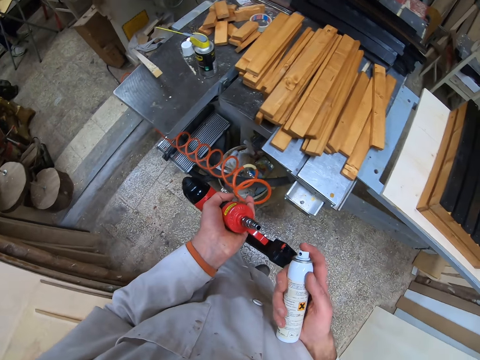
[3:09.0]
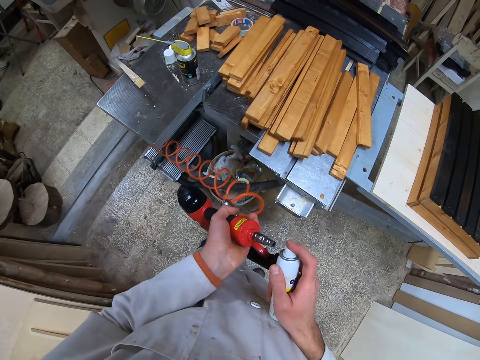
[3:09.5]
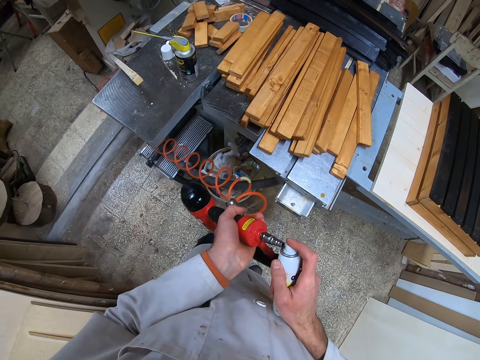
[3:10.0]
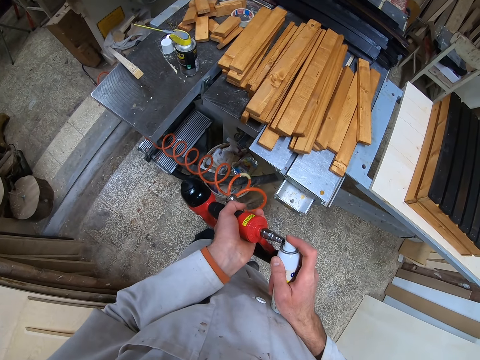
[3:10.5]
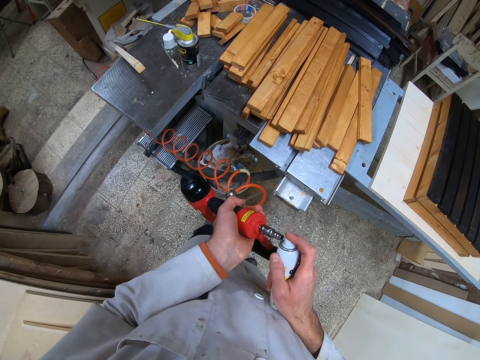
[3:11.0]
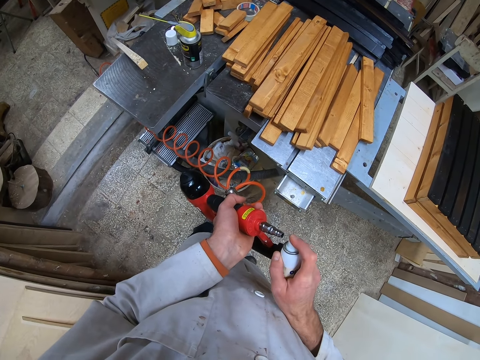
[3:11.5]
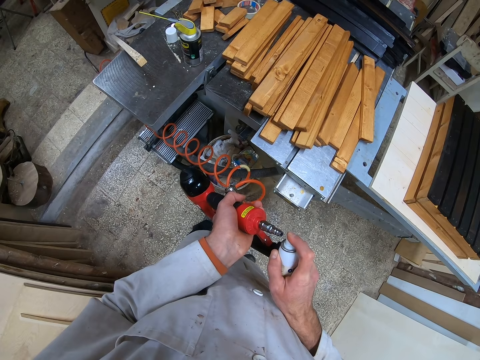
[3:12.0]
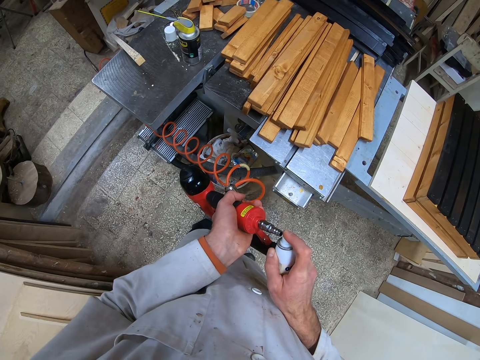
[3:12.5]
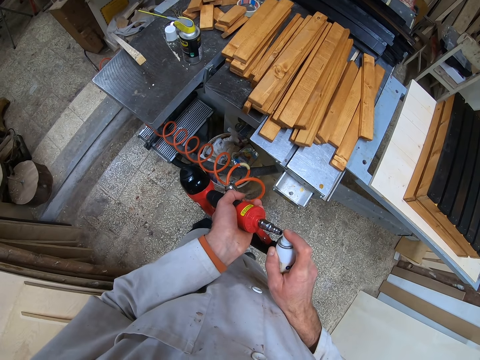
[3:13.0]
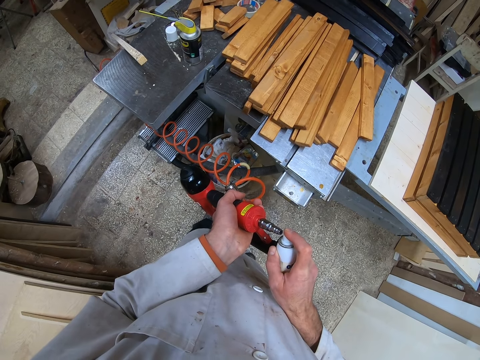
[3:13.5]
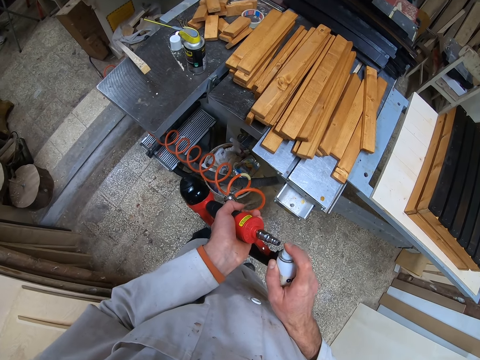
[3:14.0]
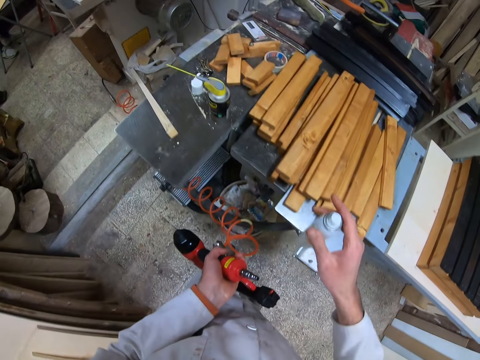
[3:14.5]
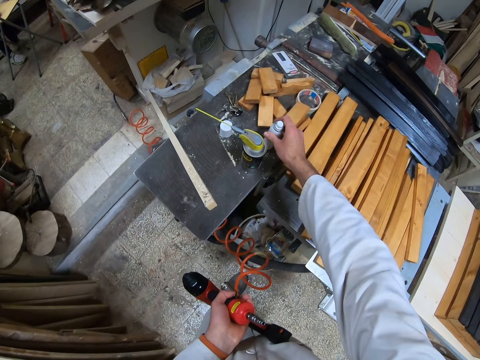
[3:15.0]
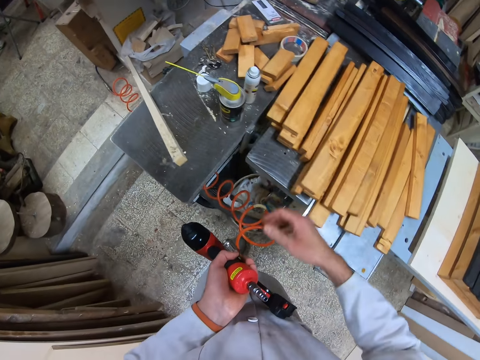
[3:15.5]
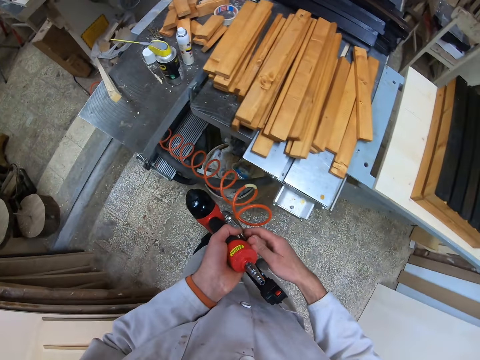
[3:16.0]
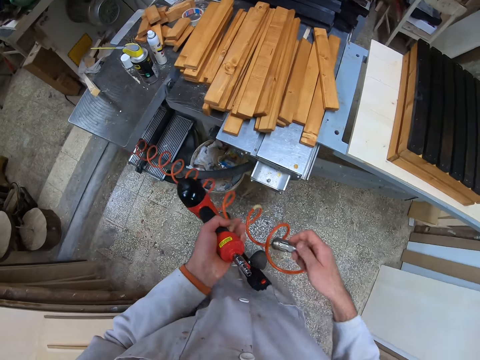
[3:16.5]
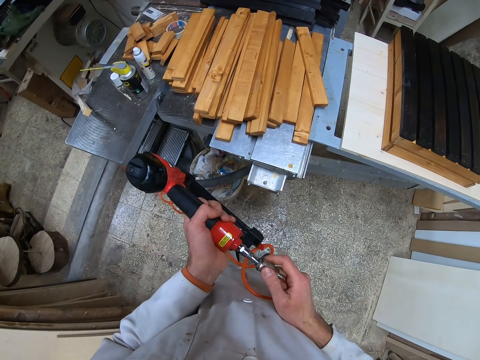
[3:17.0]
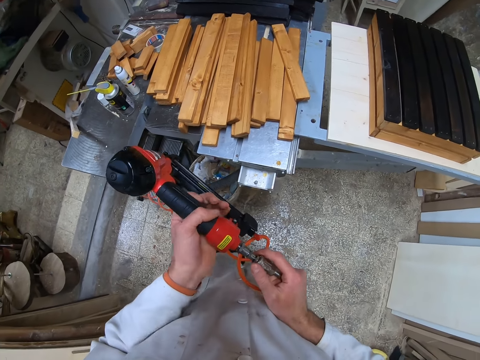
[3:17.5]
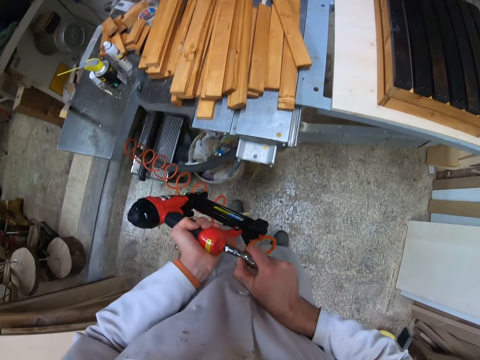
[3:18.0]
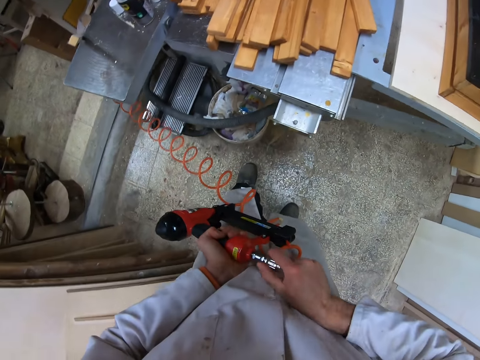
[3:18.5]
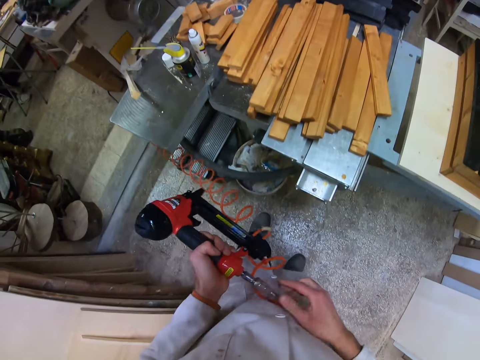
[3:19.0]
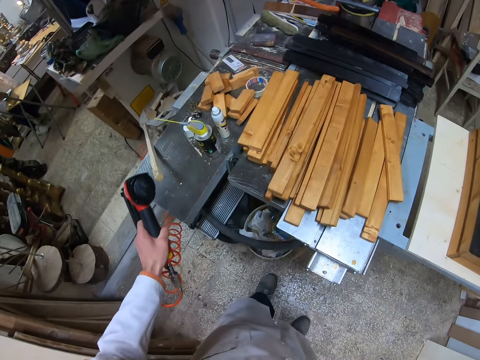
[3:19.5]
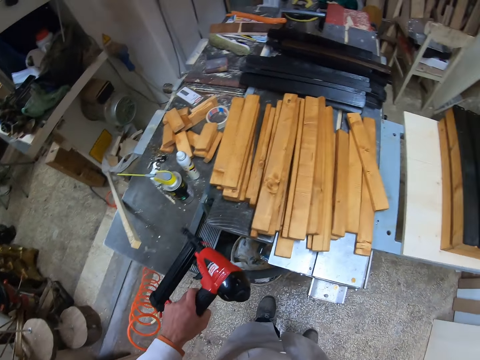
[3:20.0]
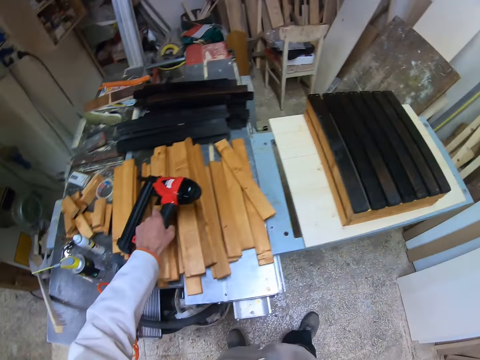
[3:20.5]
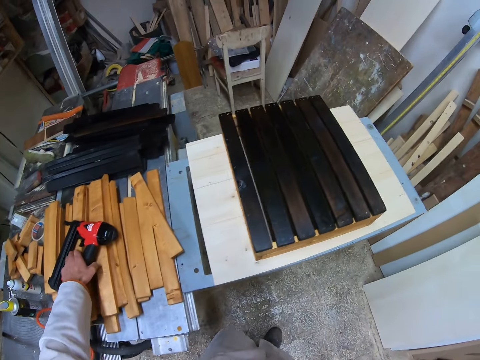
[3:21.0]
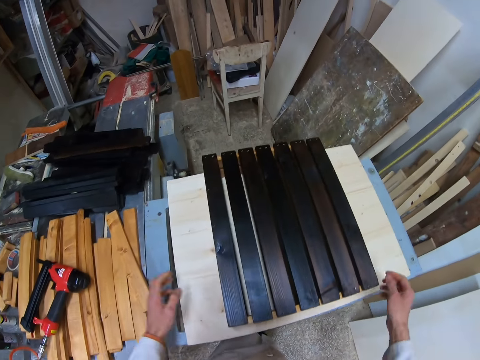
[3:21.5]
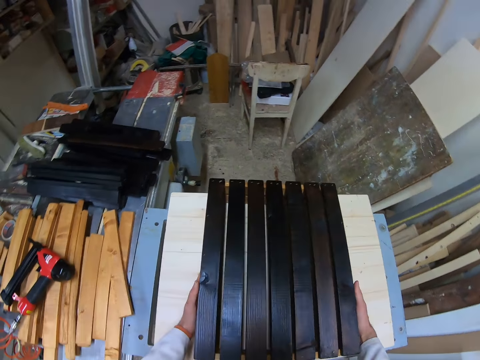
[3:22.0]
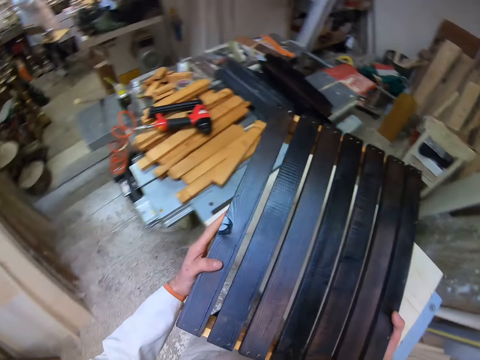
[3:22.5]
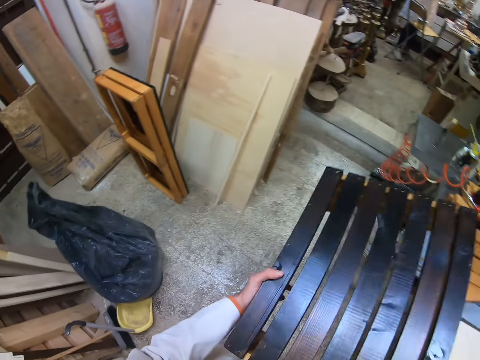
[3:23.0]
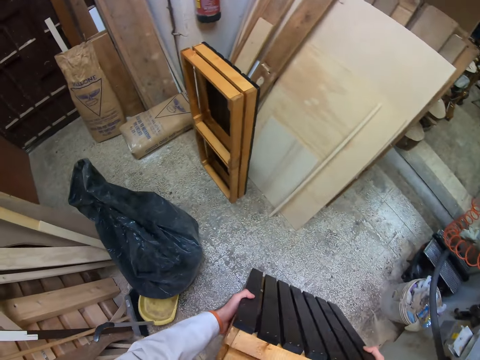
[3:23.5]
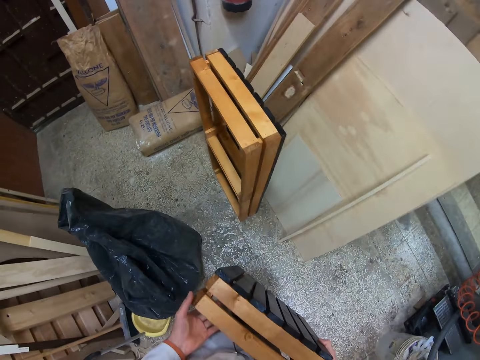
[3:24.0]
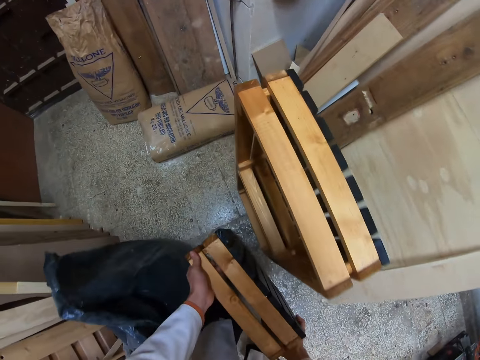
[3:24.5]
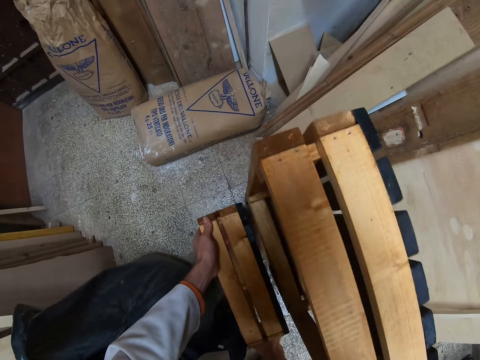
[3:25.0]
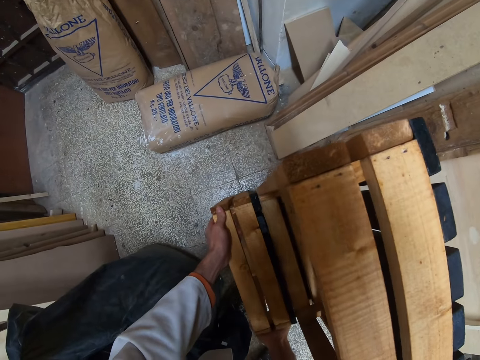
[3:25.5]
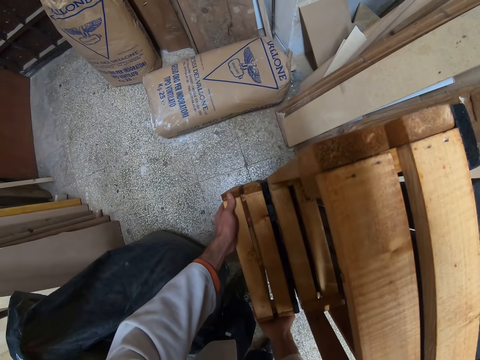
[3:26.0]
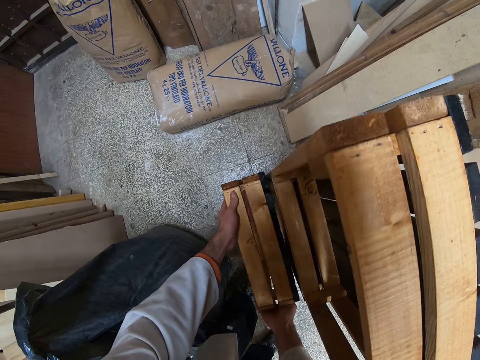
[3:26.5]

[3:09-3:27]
A man stands at the far end of the workshop. The camera wearer sprays the nailer or nail gun with the nailer cleaner in his right hand. The man stands at the far end of the workshop. The camera wearer places the can of nailer cleaner on the table with his right hand. He transfers the cord from his left hand to his right hand. He attaches the cord to the nailer with his right hand. The man stands at the far end of the workshop. The camera wearer moves the nail gun around. He places the nailer on the table of planks with his left hand. He walks around. He lifts the joined planks from the table with both hands. The man stands at the far end of the workshop. The camera wearer turns around and walks around. He places the joined planks on another structure on the floor with both hands.

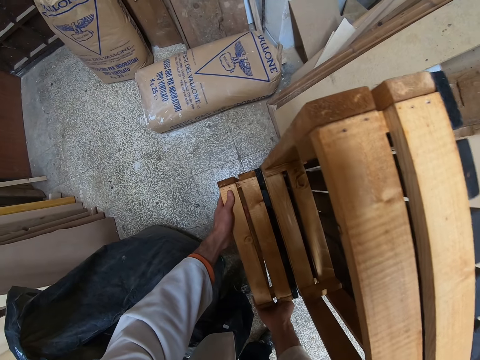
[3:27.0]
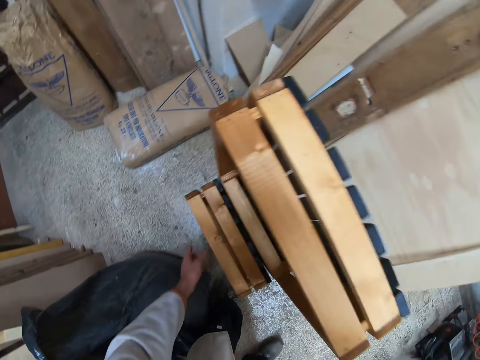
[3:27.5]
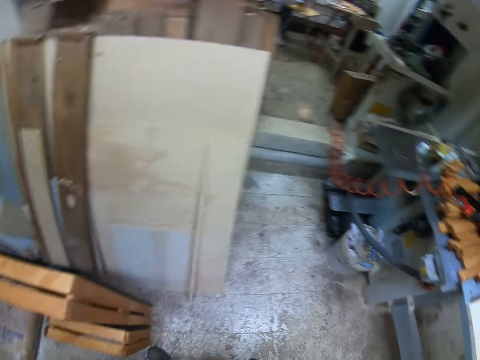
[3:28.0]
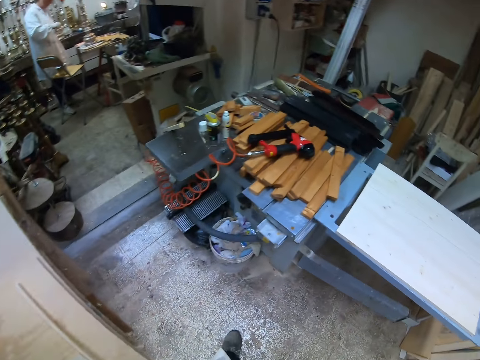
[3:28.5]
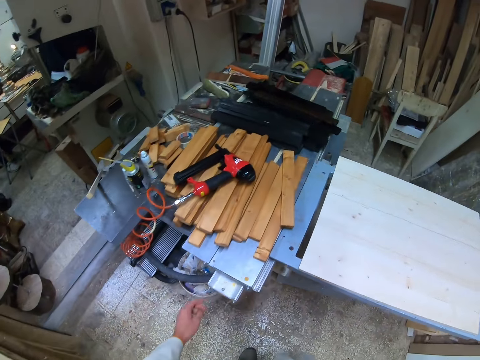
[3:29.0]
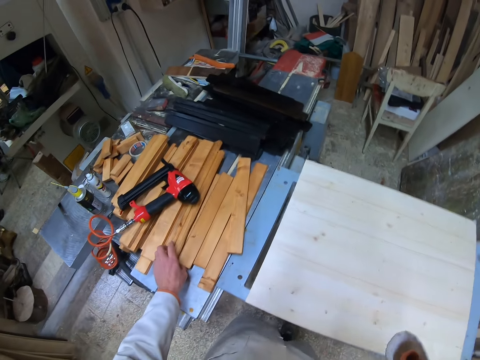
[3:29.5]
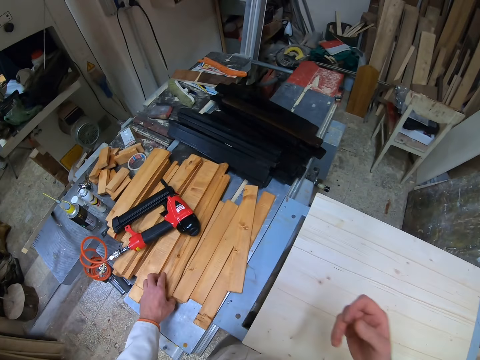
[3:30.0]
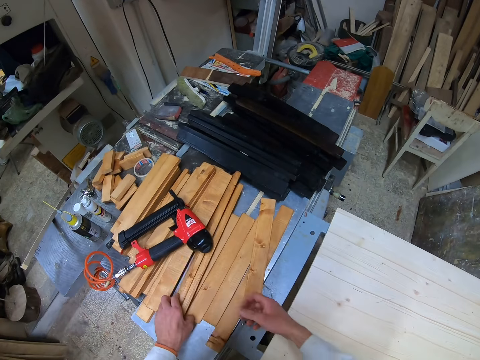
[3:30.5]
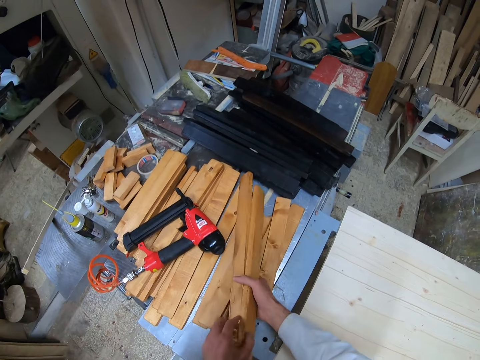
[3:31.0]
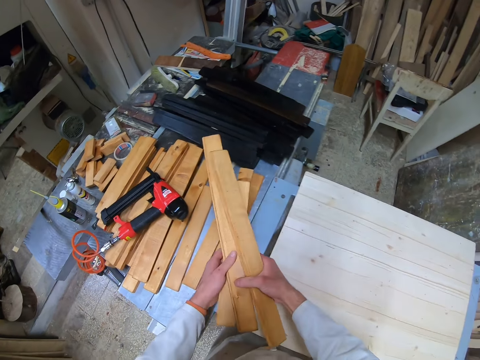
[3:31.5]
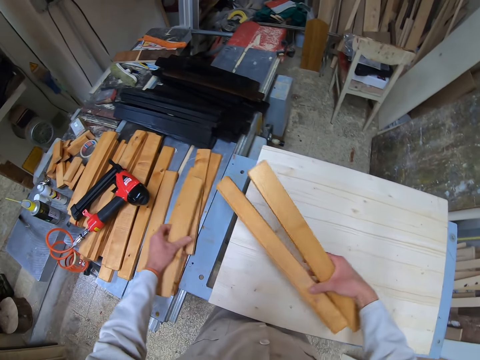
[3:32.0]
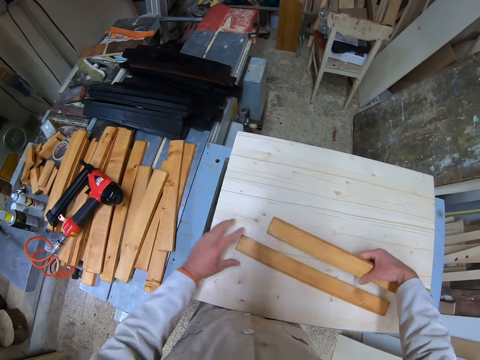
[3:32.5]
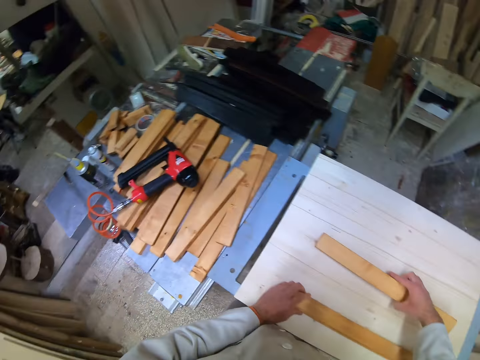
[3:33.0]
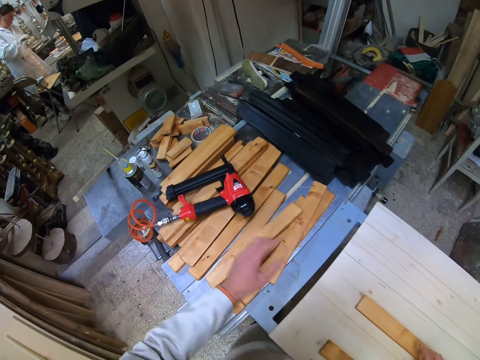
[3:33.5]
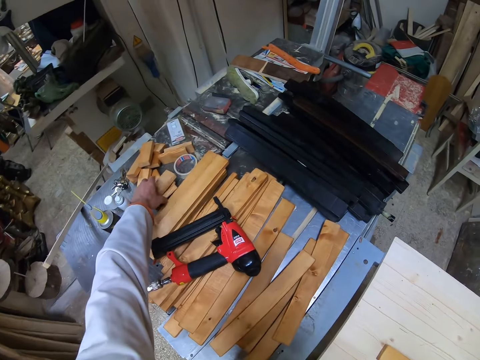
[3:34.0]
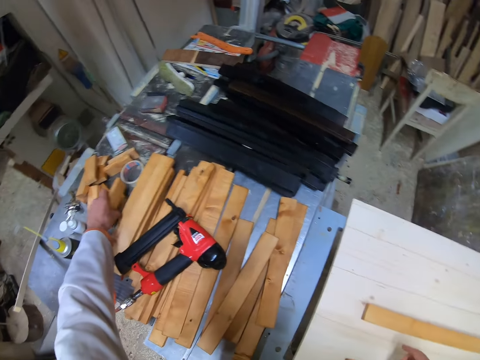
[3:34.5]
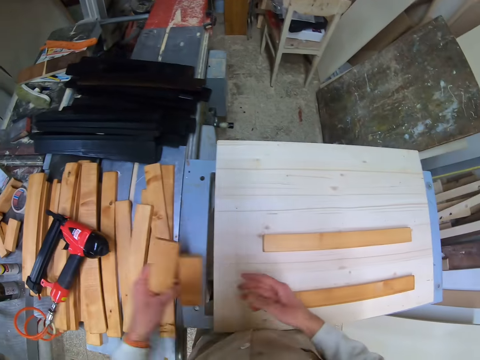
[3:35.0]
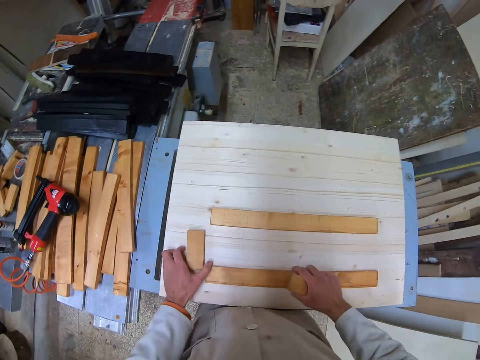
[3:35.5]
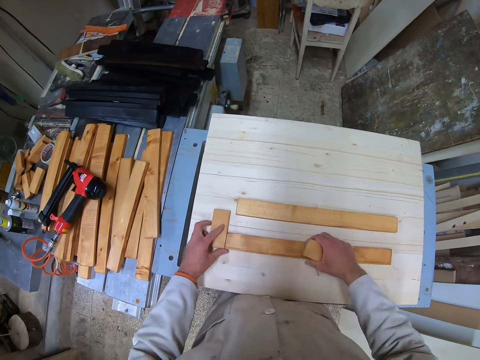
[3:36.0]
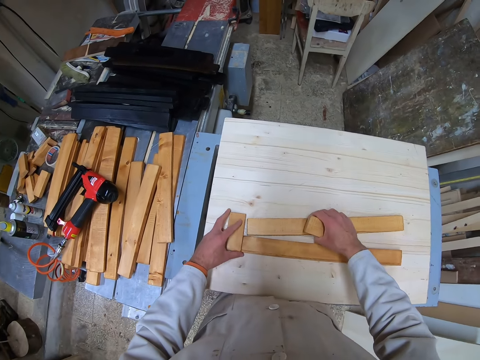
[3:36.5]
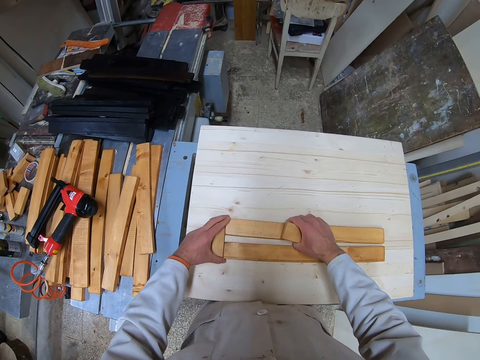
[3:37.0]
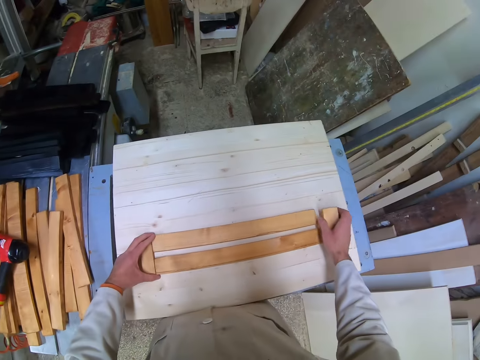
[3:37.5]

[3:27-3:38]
The camera wearer turns around. A man stands at the far end of the workshop. The camera wearer walks around and scratches his face. He picks up three planks or pieces of wood from the table of planks with both hands. He takes one plank with his left hand. He places the plank on the table of planks with his left hand. He places a plank on the table from his right hand. He places a plank on the table from his right hand again. He arranges the pieces of wood on the table. The man holds something. The camera wearer stretches his hand. He picks up two small planks from the table of planks with his left hand. He transfers a small plank from his left hand to his right hand. He places the small plank in his left hand on the table. He adjusts the planks on the table with both hands.
